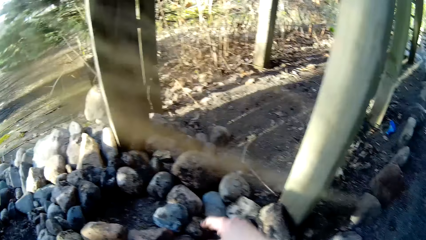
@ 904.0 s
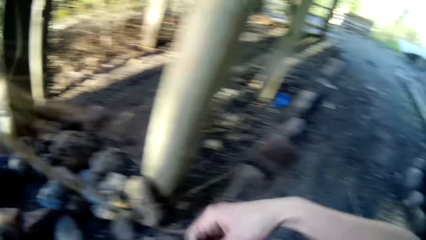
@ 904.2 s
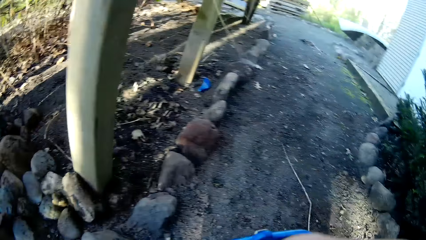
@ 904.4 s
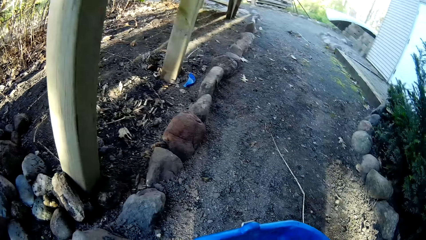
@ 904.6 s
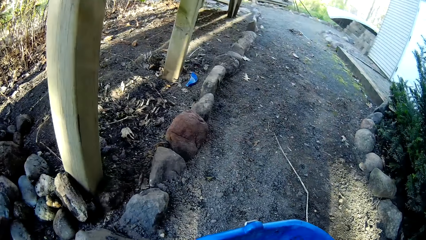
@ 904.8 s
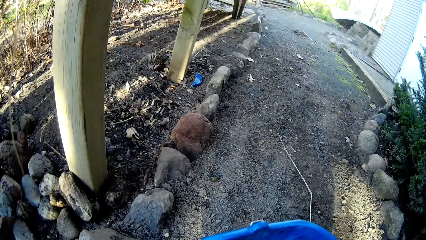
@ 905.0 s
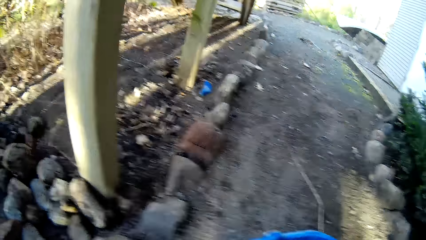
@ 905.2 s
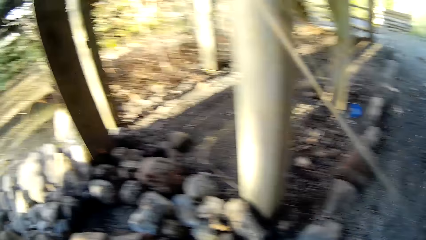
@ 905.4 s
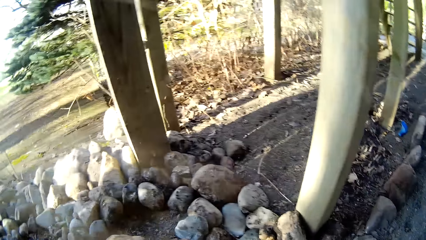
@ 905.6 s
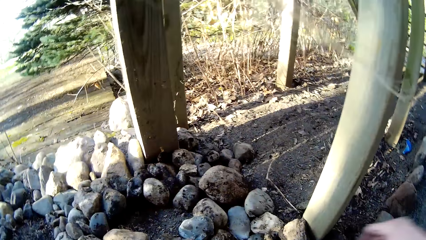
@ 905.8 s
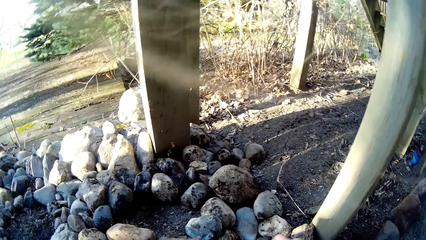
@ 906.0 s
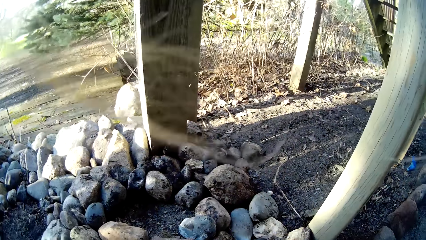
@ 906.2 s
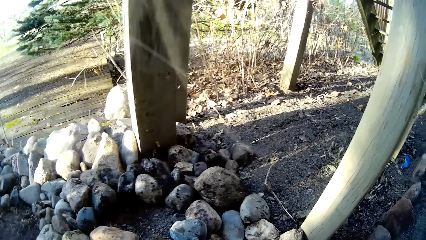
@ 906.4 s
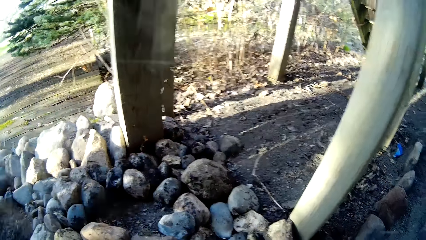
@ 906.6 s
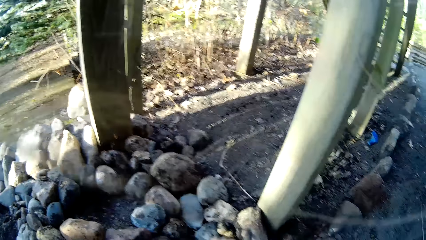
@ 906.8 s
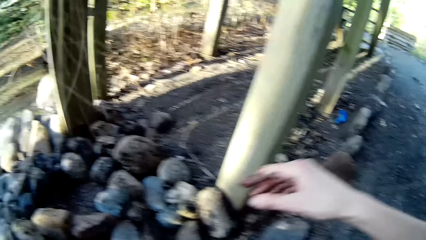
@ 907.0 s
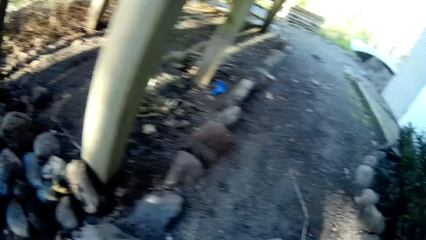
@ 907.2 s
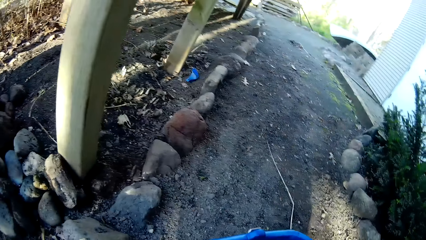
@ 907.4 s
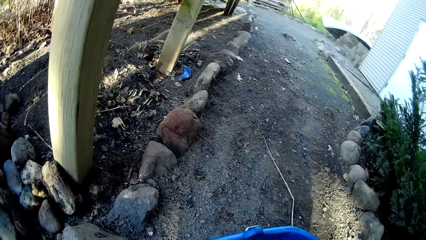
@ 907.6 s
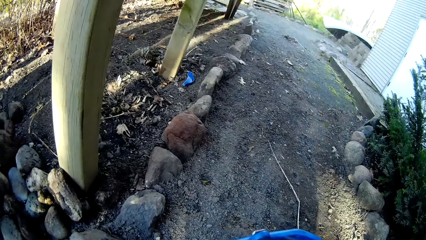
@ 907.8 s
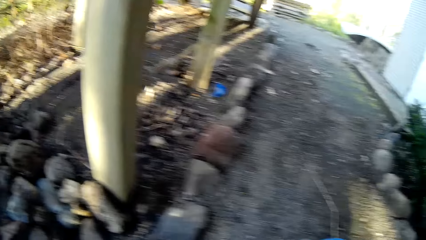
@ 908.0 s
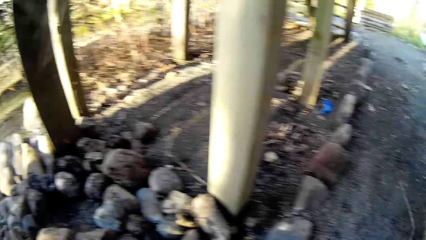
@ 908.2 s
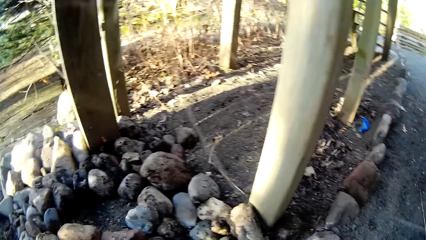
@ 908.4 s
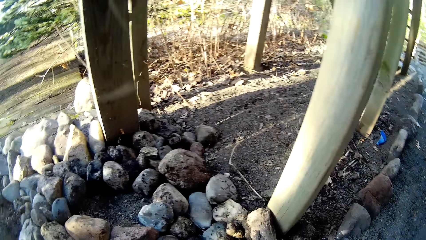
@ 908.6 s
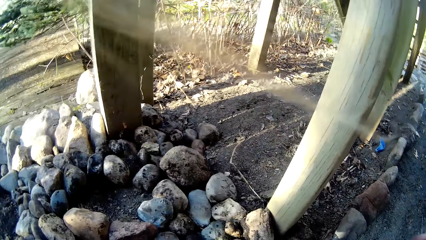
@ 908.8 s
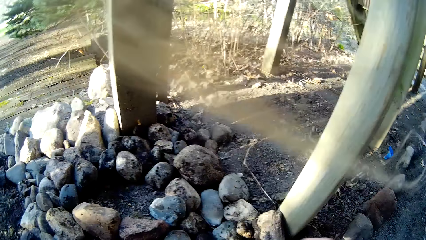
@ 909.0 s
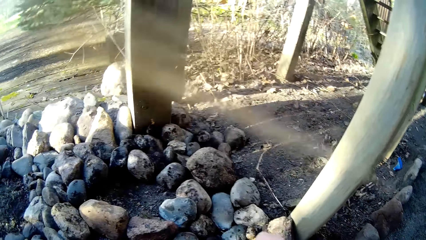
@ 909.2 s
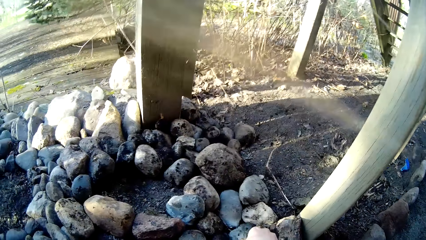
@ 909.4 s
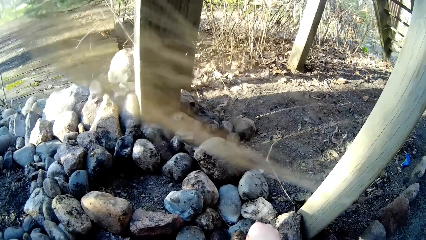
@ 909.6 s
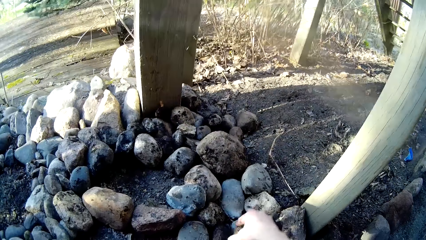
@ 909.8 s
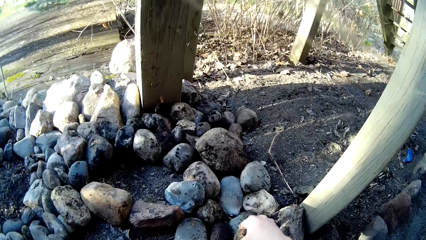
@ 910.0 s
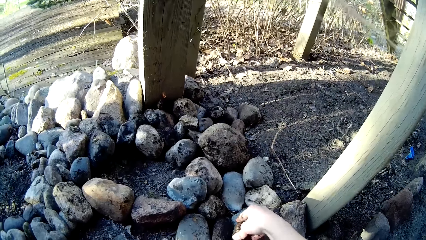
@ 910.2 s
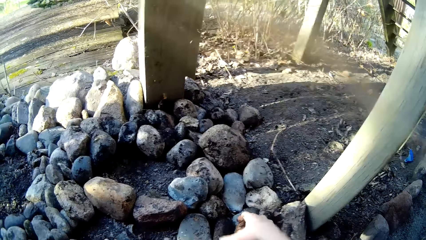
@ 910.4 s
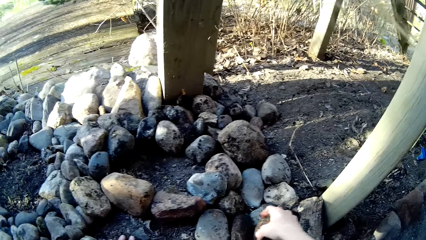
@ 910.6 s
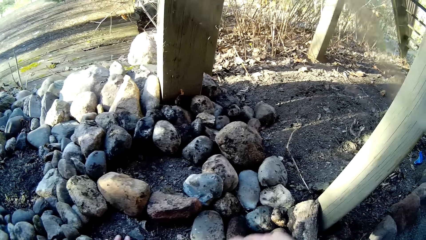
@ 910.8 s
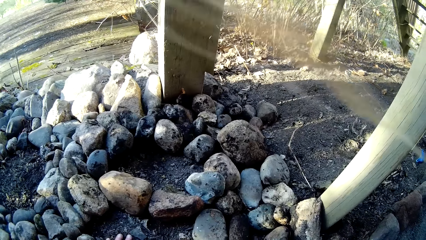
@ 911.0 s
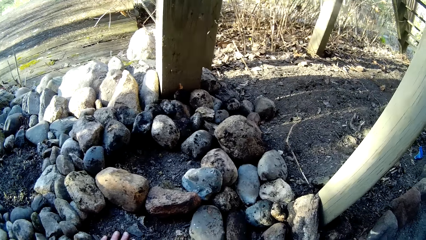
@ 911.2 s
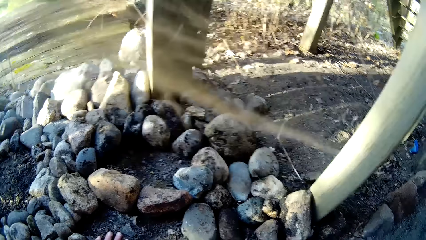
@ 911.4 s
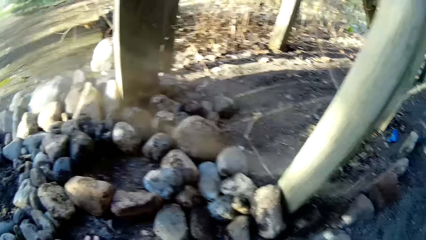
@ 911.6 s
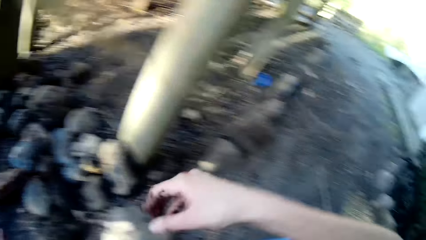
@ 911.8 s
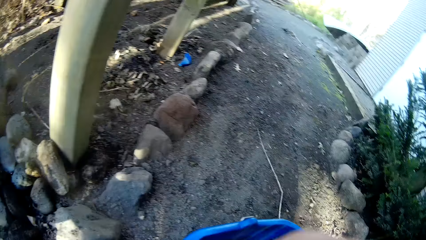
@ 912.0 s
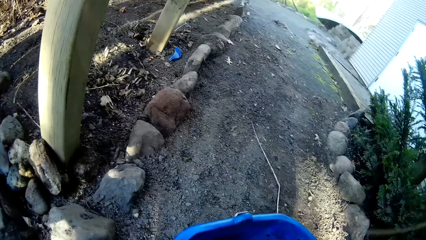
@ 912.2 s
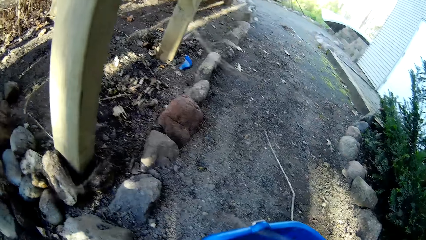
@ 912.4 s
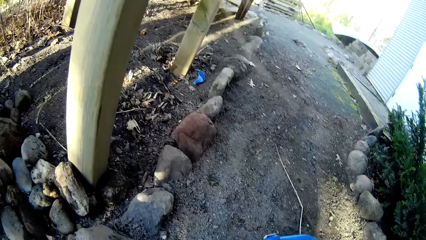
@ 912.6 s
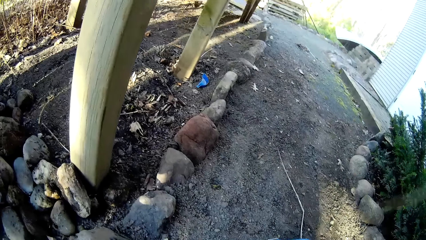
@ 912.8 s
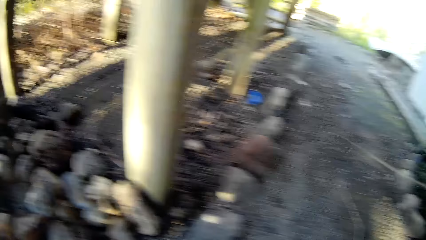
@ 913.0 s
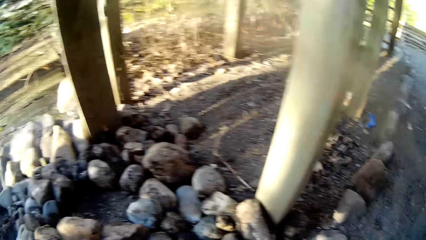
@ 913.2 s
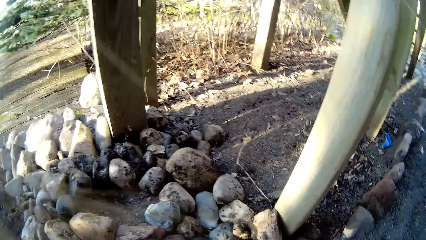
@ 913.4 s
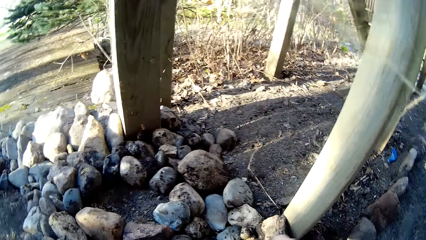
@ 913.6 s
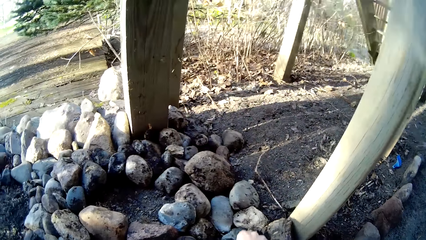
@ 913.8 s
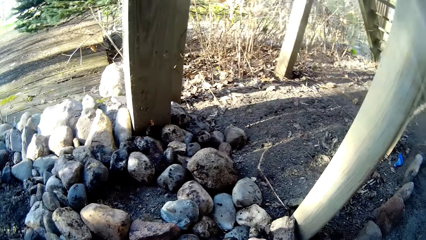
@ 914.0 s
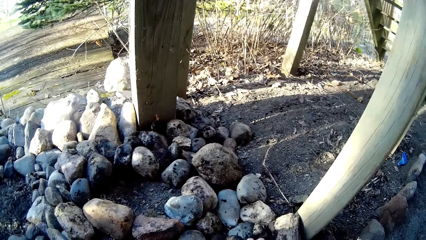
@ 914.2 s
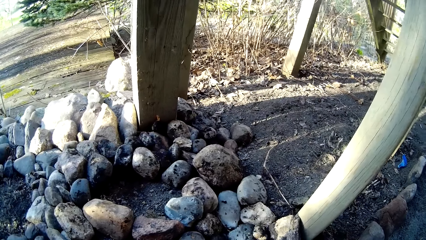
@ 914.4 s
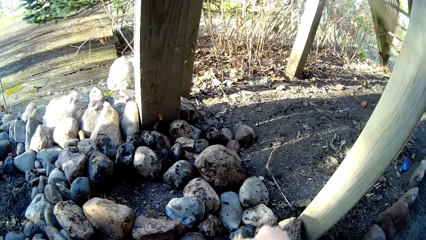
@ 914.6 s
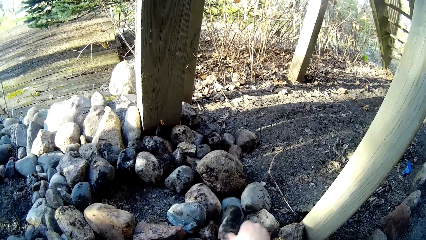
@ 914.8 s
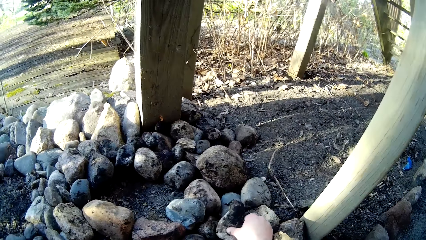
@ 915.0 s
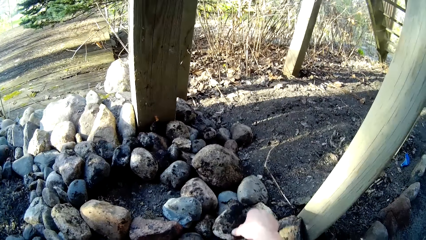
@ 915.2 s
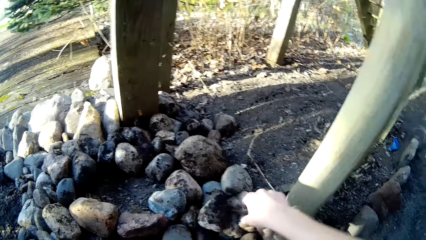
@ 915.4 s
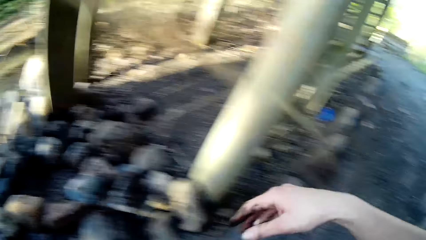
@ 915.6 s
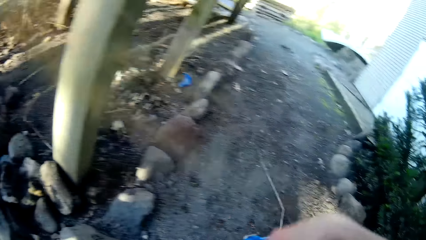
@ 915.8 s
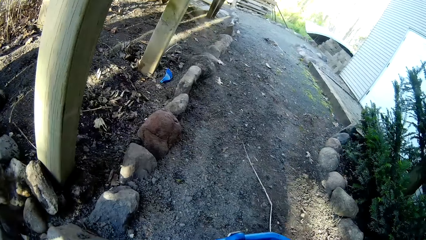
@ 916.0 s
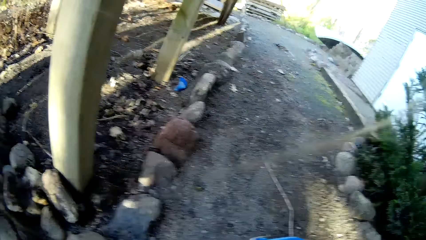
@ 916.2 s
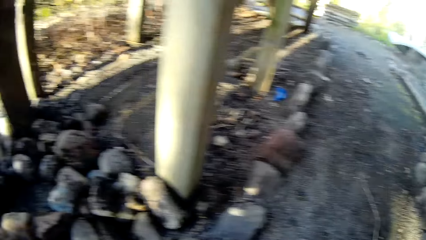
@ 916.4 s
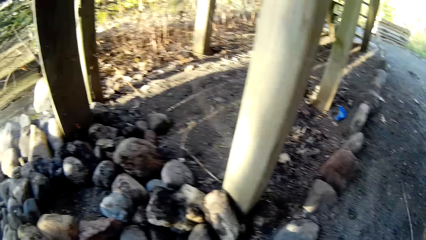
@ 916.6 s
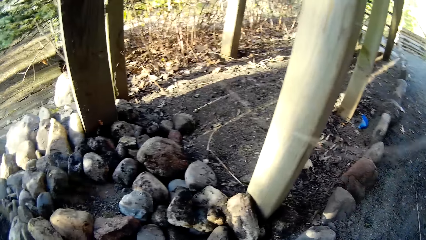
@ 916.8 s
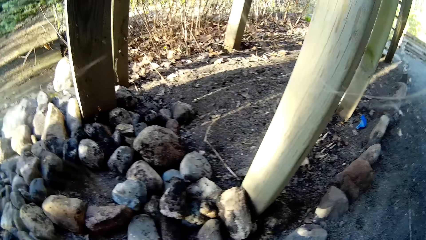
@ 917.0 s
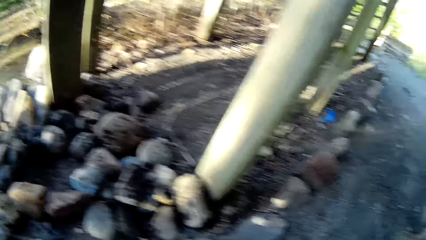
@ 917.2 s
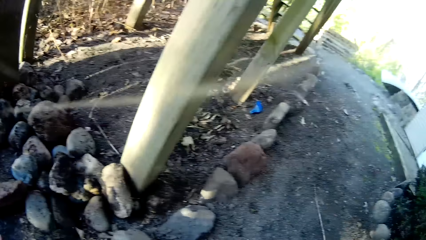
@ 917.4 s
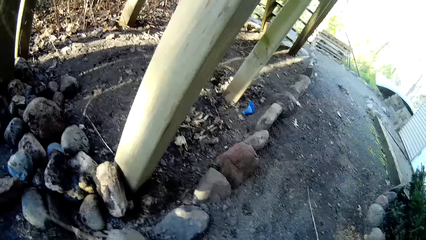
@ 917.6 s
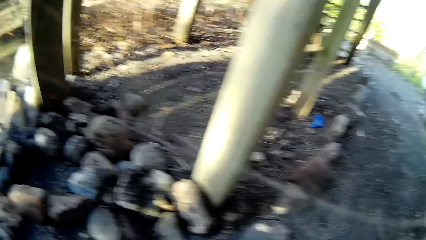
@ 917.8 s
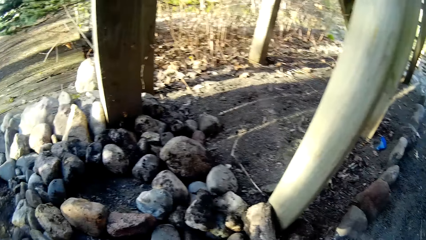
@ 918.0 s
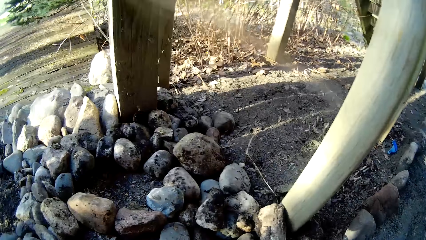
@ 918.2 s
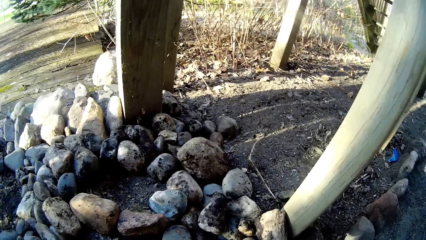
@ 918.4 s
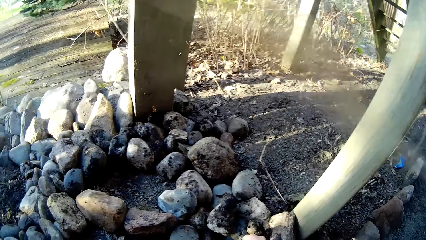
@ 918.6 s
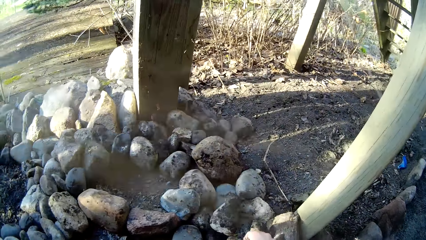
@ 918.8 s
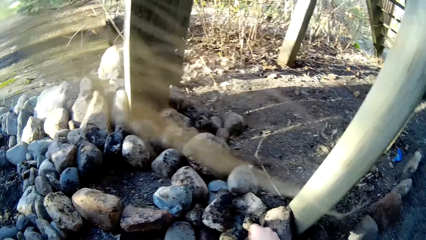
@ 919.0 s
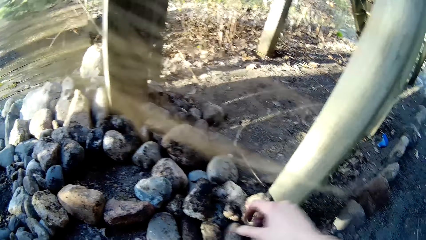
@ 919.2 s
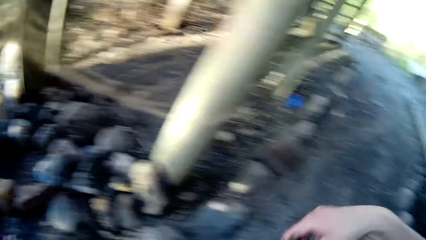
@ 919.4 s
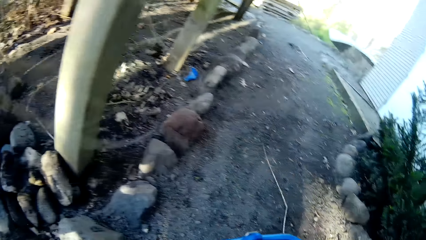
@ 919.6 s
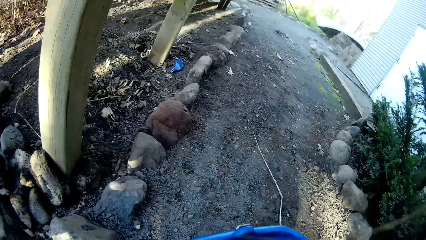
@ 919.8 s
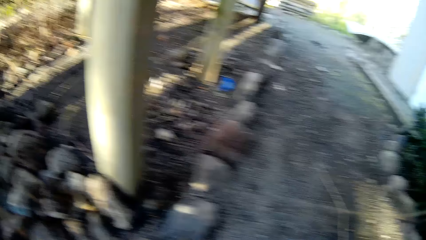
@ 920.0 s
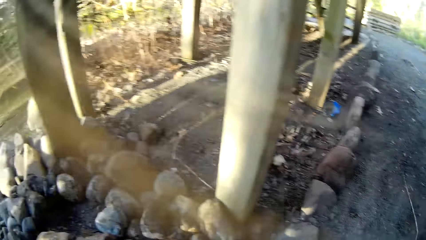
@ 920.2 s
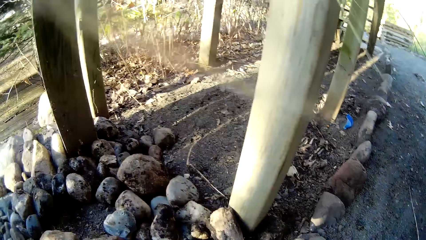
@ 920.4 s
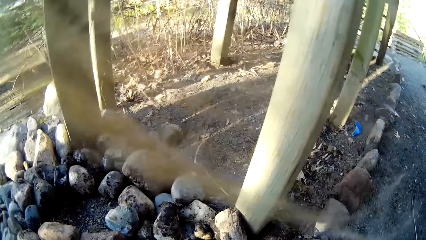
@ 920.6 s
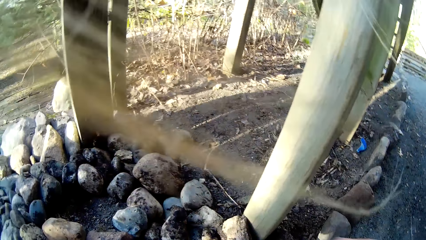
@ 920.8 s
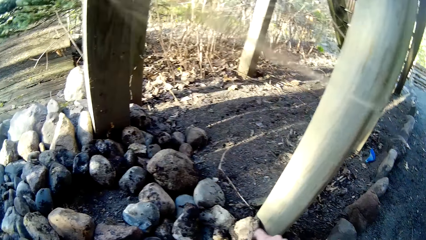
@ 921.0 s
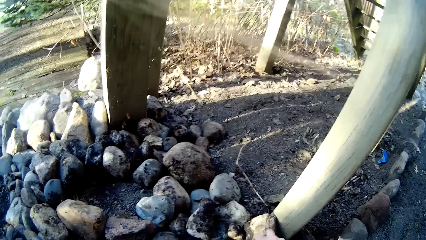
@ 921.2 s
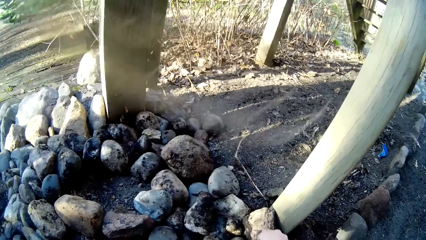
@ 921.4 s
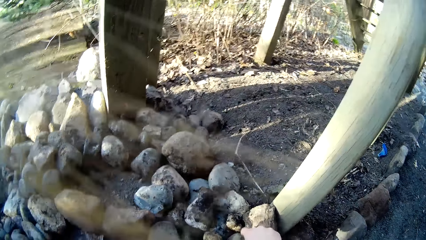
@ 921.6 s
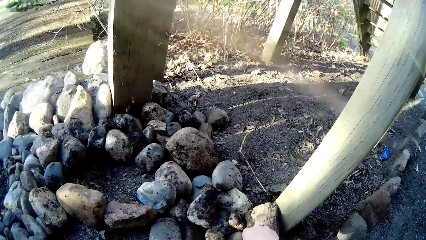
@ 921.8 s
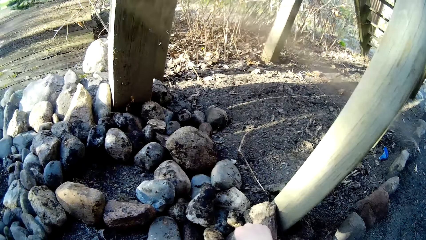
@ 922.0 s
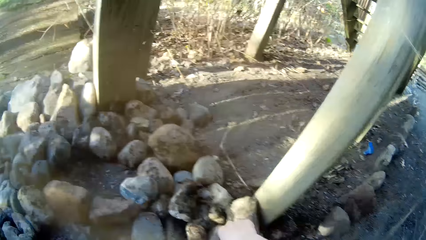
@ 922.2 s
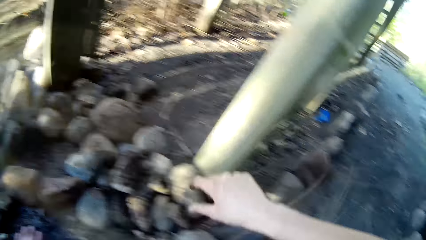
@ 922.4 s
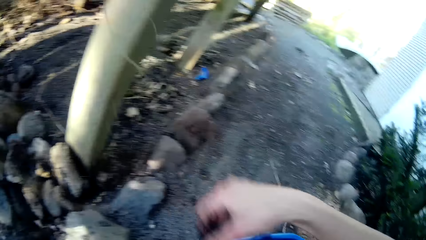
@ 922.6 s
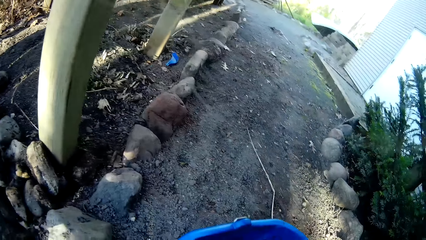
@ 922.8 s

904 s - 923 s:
The camera wearer places a stone in her right hand on the ground. She adjusts a stone in her right hand on the ground. She places a stone in her right hand on the ground. She picks more rocks and puts the rocks in the bucket. She places a stone in her right hand on the ground. She does it again.
